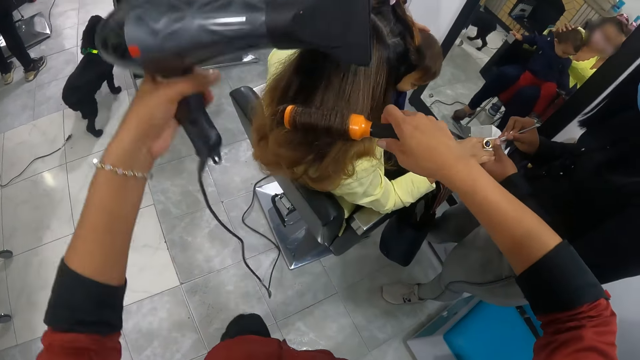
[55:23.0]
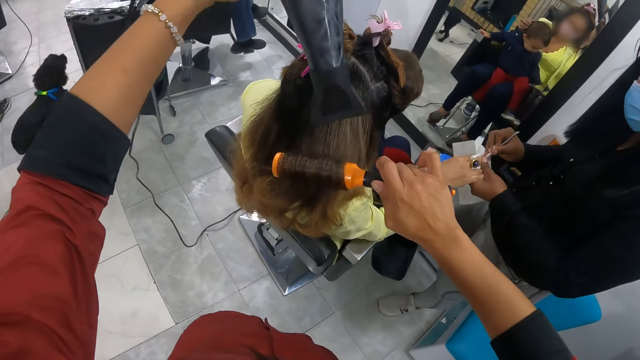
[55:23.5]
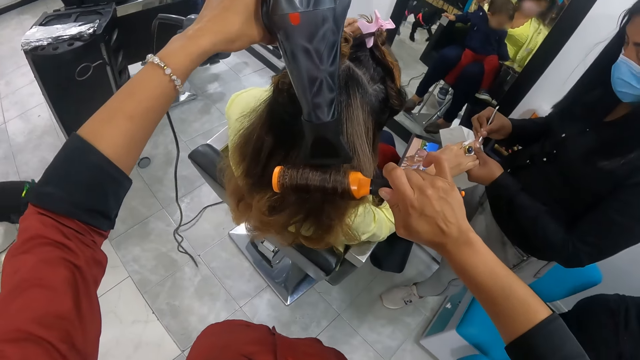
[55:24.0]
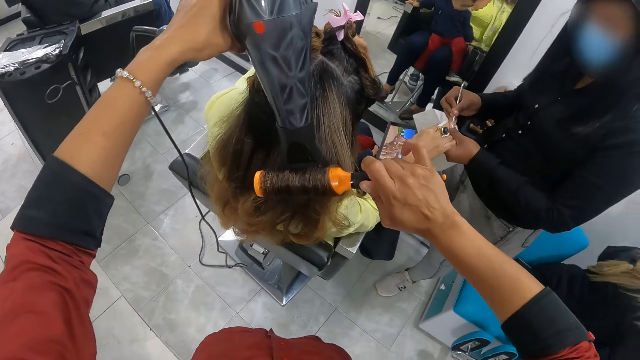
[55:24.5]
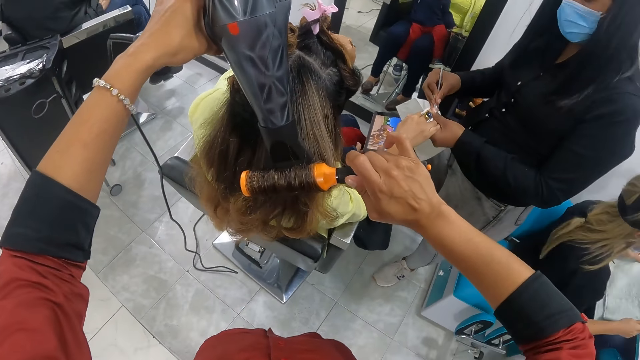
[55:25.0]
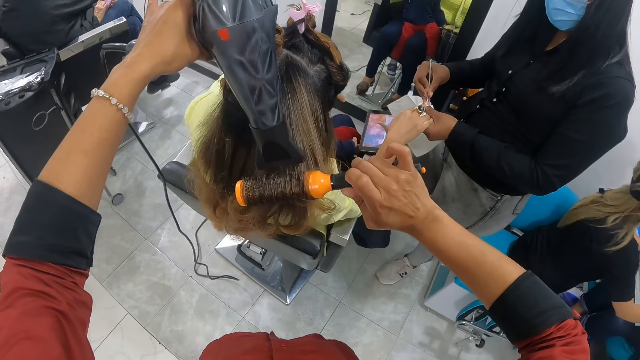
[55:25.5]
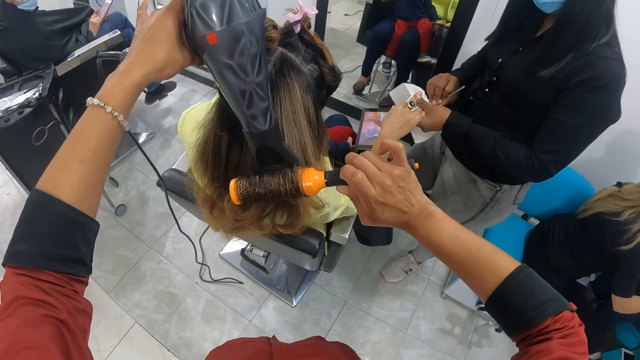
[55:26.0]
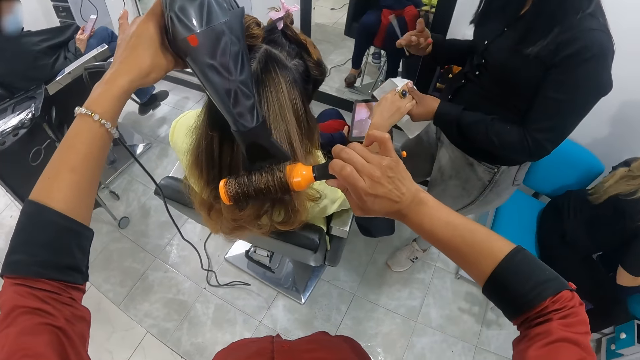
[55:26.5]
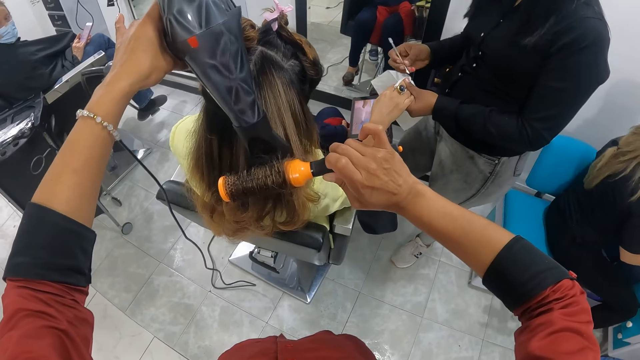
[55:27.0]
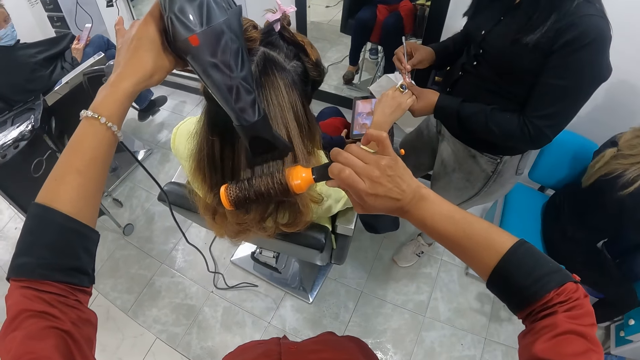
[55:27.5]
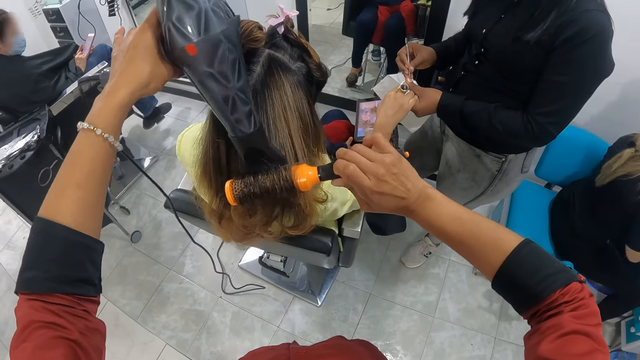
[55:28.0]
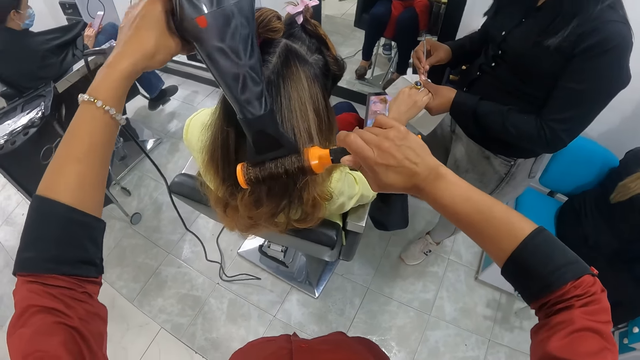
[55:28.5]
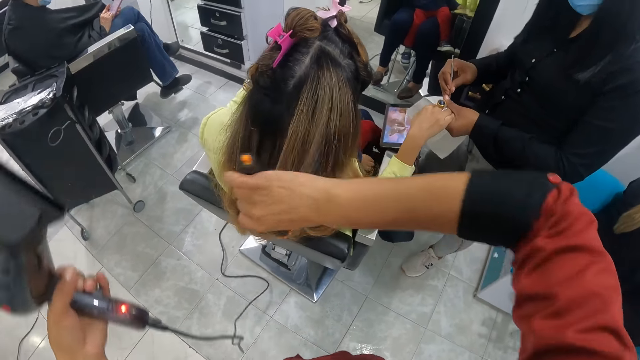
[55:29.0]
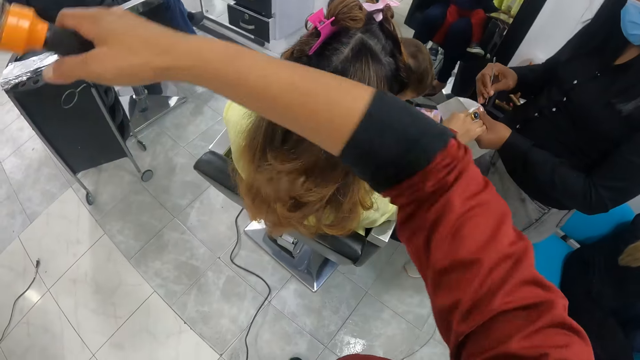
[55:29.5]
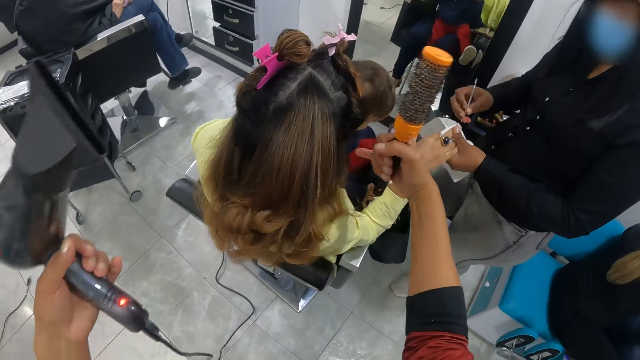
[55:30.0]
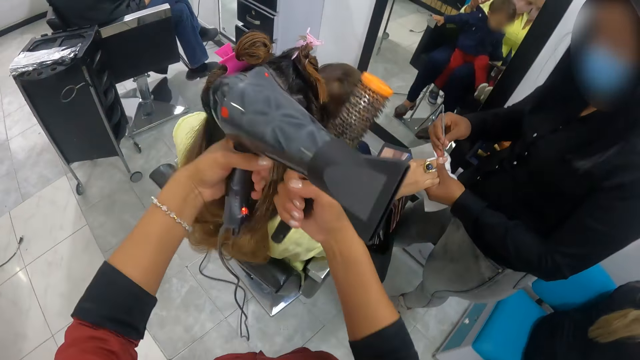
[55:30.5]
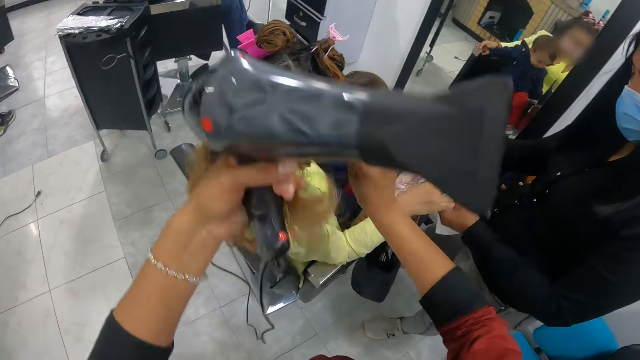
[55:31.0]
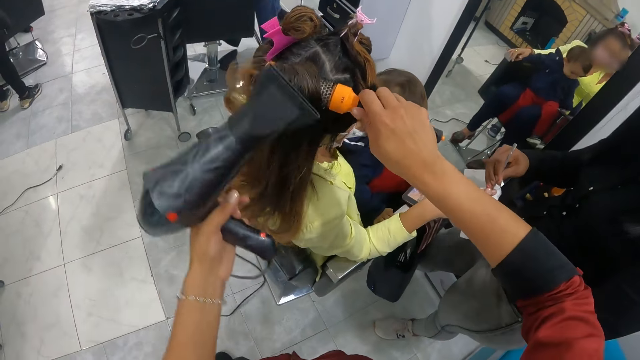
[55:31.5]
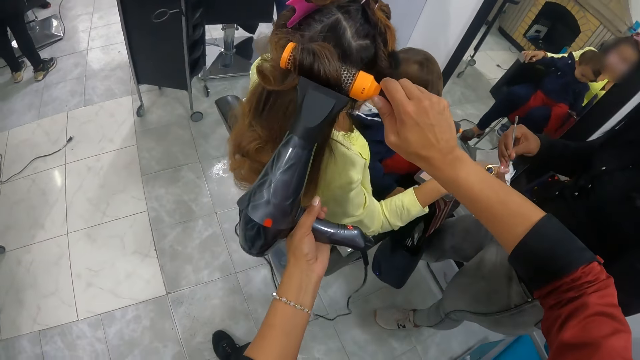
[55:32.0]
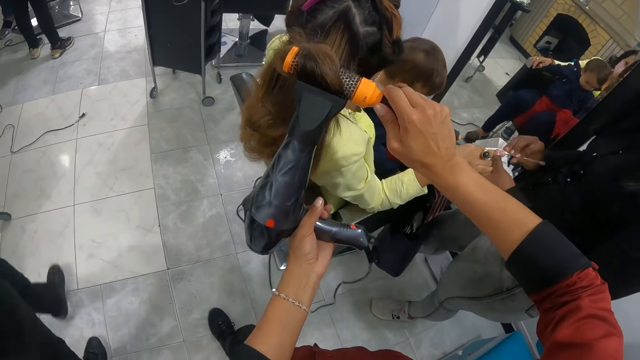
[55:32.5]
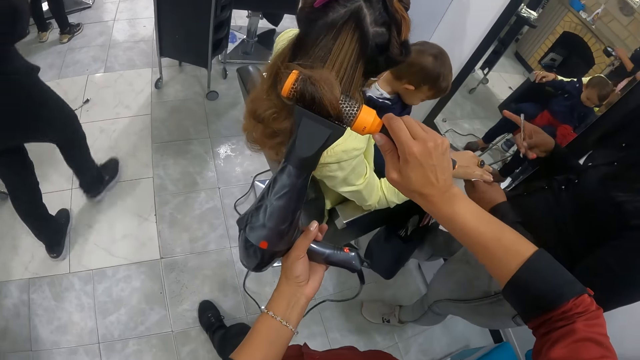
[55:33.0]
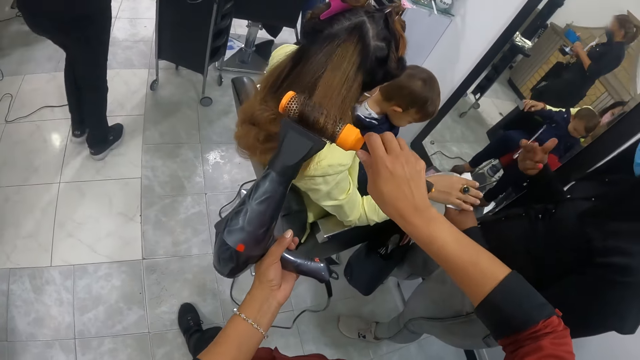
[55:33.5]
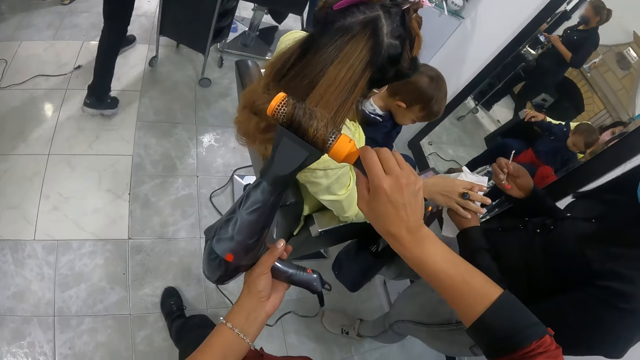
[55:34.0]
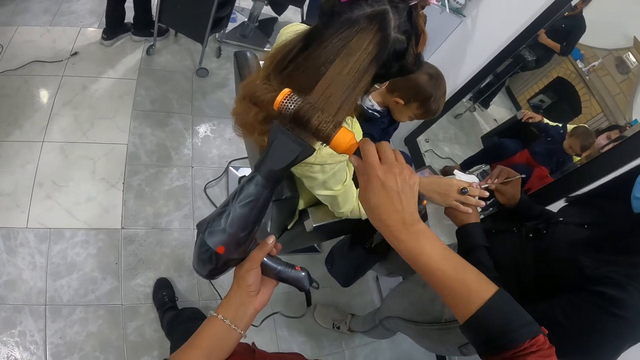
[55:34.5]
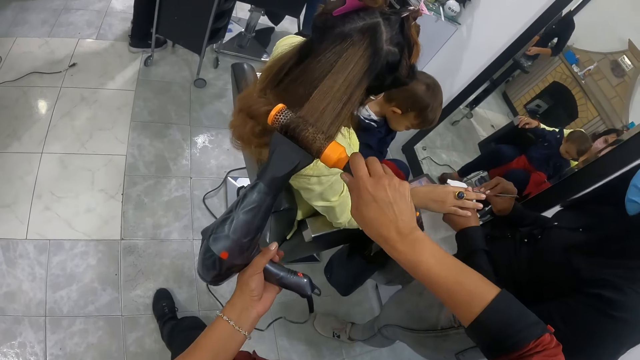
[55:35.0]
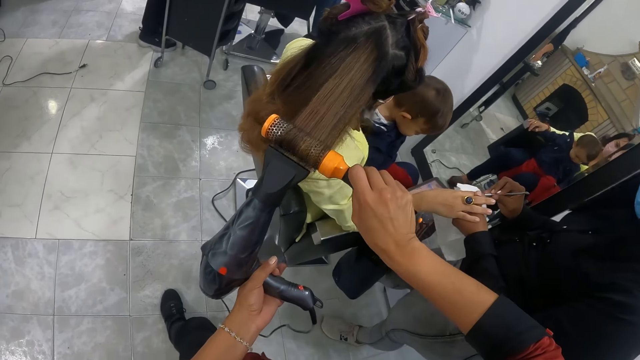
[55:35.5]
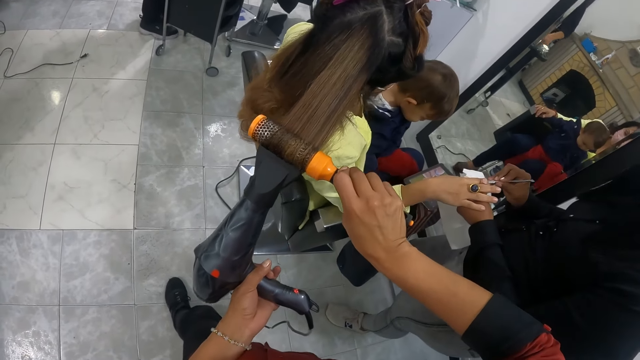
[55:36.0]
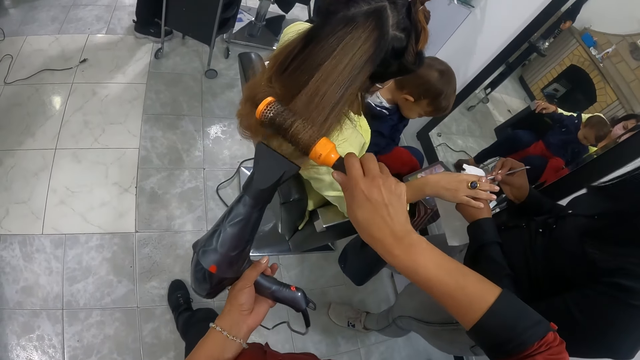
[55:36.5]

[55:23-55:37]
The camera wearer lifts the blow dryer in her left hand. She blows the hair of the woman with the blow dryer in her left hand. Another woman turns the file in her right hand and cleans the finger nails with the tip of the file in her right hand. The camera wearer removes the rolling comb in her right hand from the hair of the woman. The baby moves his left leg. The camera wearer holds the hair of the woman with her left hand. She rolls the hair of the woman with the rolling comb in her right hand. She stretches the hair of the woman with the blow dryer in her left hand. A third woman walks past the camera wearer. The second woman turns the file in her right hand.

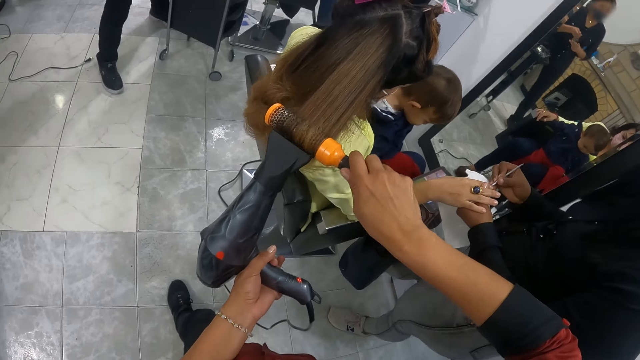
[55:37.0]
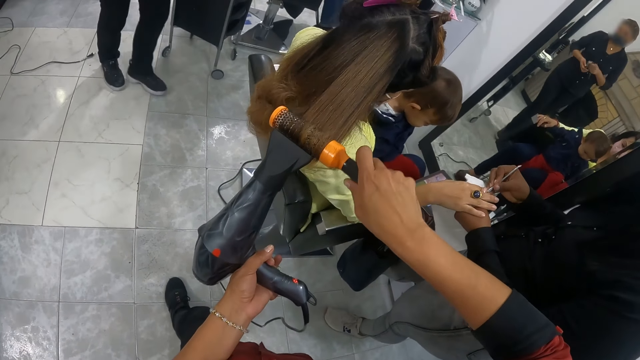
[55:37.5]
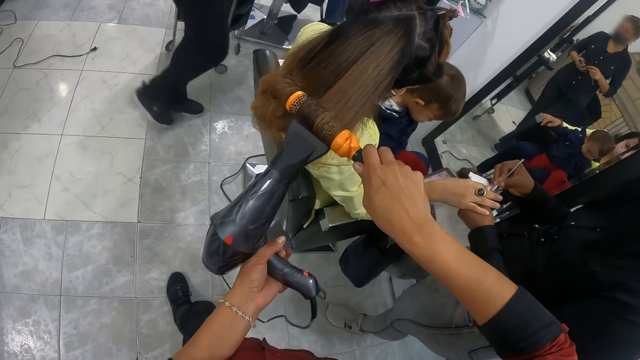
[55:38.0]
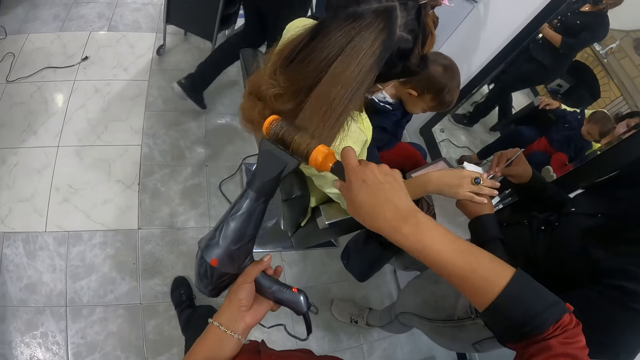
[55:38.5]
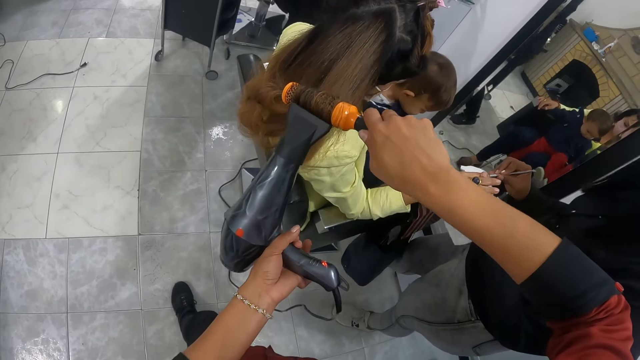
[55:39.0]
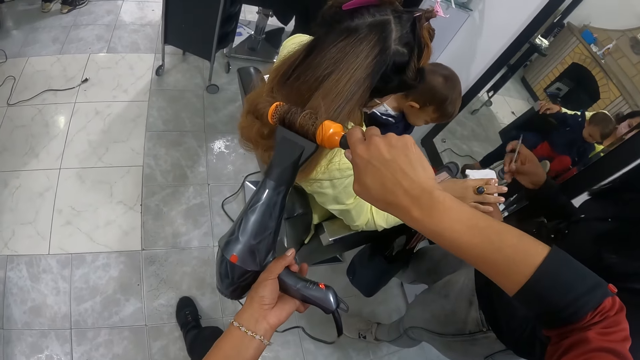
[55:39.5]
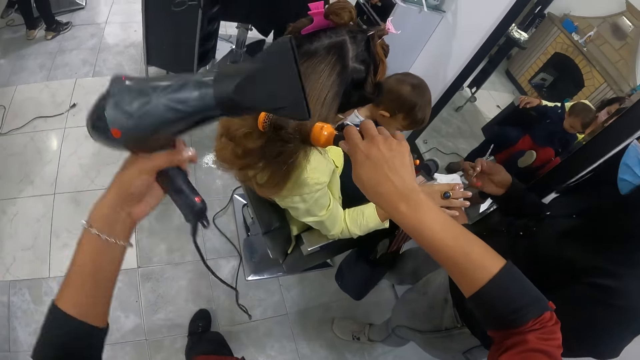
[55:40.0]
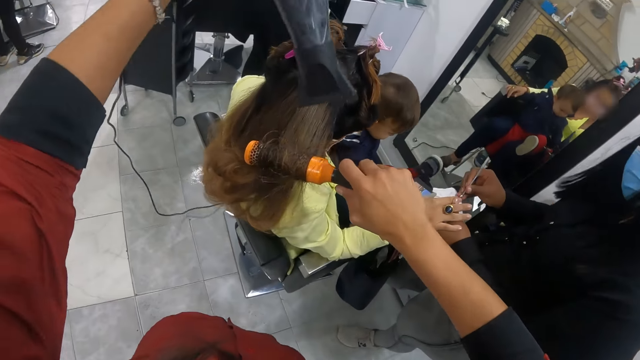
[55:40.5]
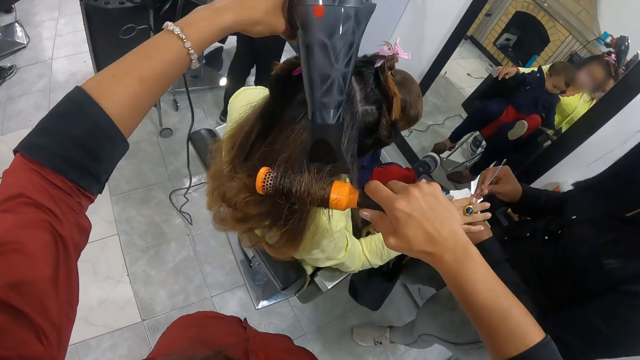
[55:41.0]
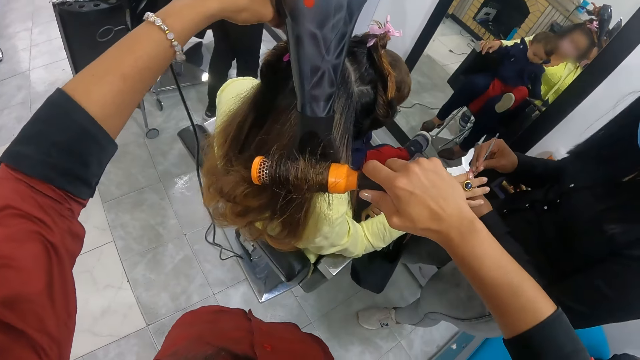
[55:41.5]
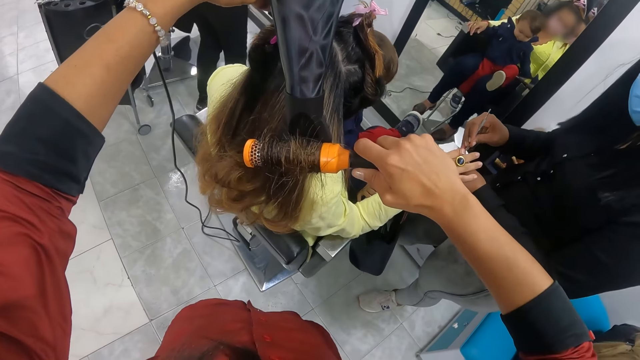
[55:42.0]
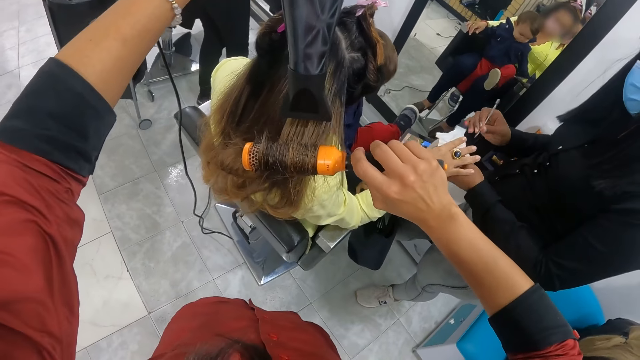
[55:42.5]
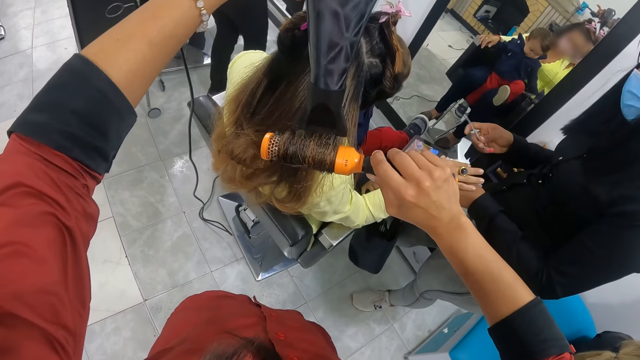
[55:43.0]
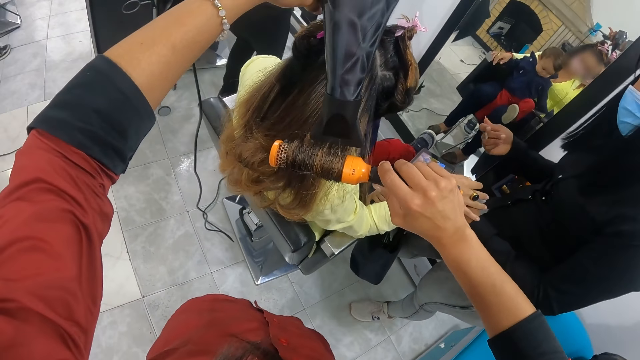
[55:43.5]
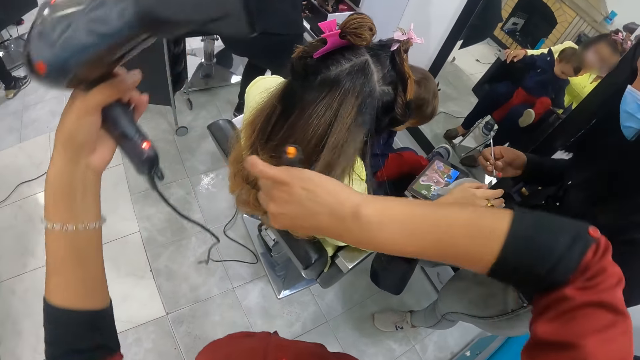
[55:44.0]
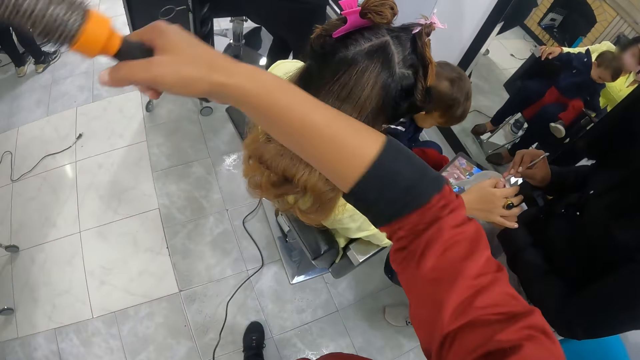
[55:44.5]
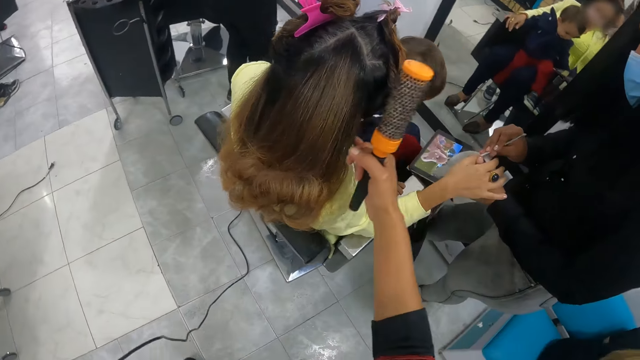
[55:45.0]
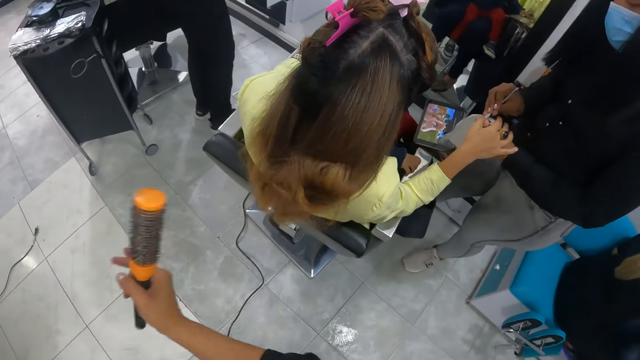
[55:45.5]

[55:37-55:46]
The camera wearer rolls the hair of the woman with the rolling comb in her right hand. She lifts the blow dryer in her left hand. She blows the hair of the woman with the blow dryer in her left hand. Another woman turns the file in her right hand. The camera wearer removes the rolling comb in her right hand from the hair of the first woman. The other woman cleans the fingernails with the tip of the file in her right hand.
